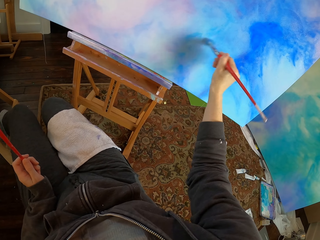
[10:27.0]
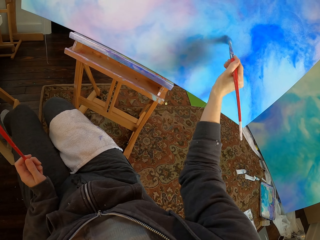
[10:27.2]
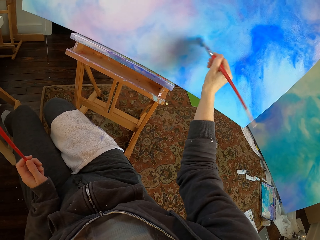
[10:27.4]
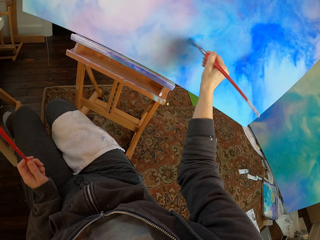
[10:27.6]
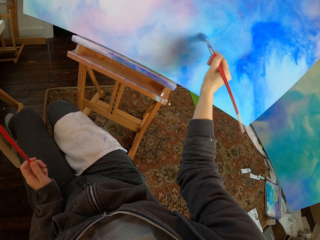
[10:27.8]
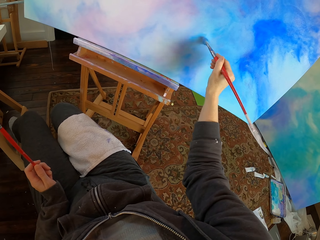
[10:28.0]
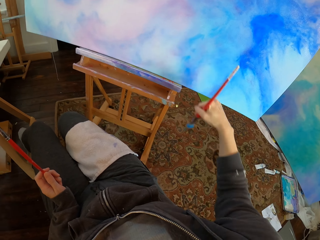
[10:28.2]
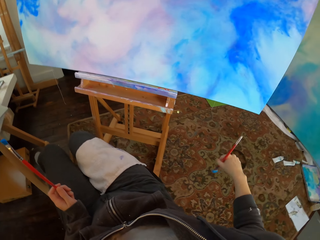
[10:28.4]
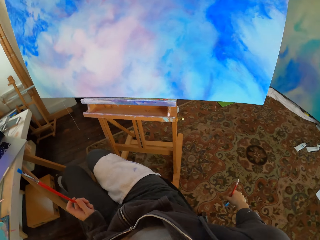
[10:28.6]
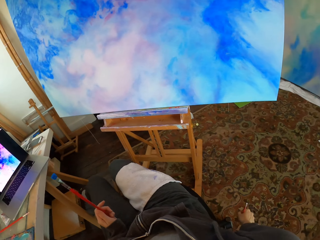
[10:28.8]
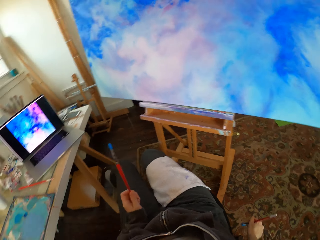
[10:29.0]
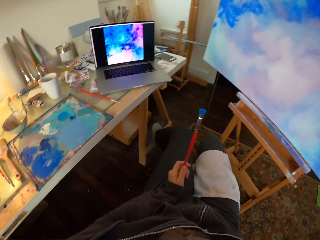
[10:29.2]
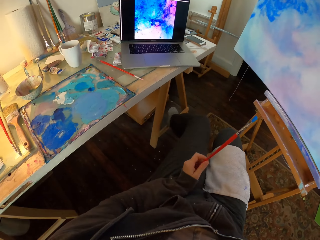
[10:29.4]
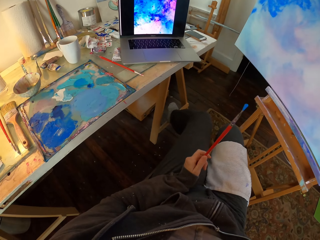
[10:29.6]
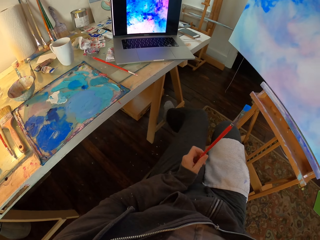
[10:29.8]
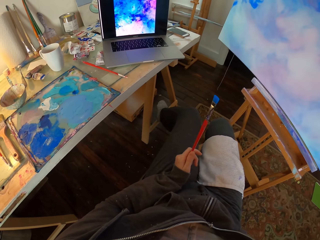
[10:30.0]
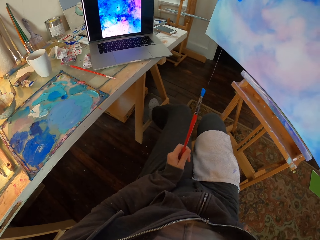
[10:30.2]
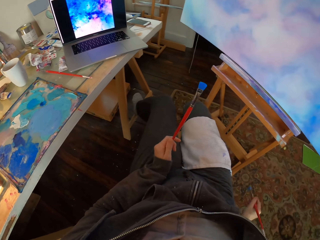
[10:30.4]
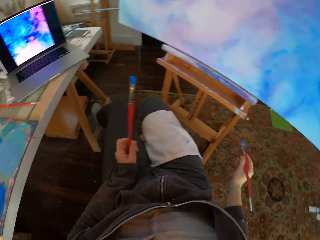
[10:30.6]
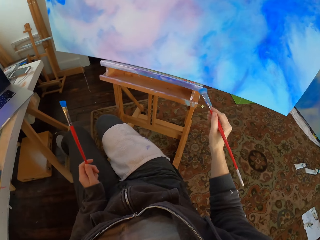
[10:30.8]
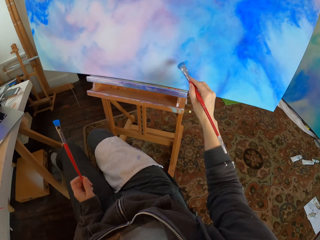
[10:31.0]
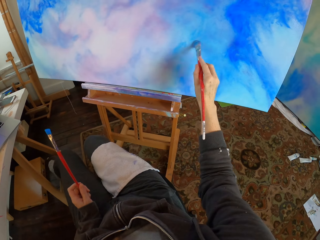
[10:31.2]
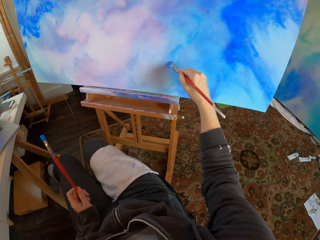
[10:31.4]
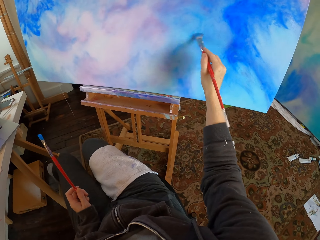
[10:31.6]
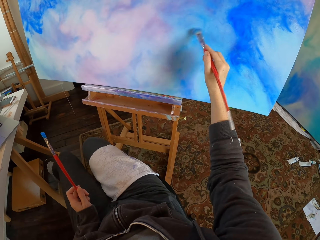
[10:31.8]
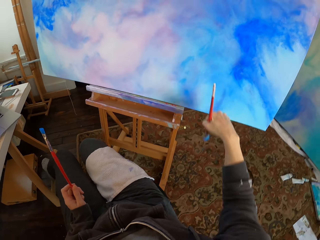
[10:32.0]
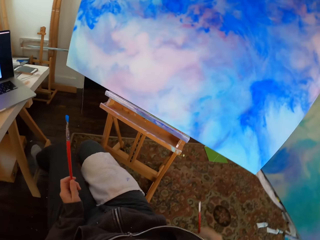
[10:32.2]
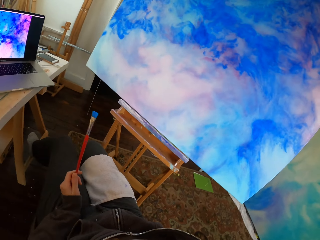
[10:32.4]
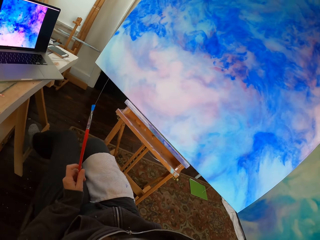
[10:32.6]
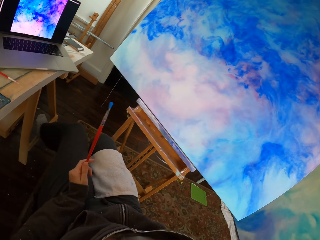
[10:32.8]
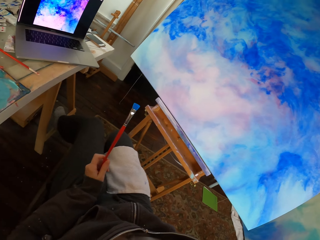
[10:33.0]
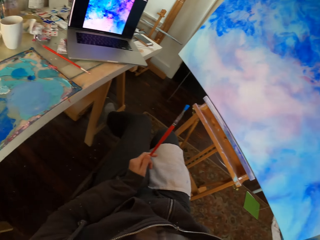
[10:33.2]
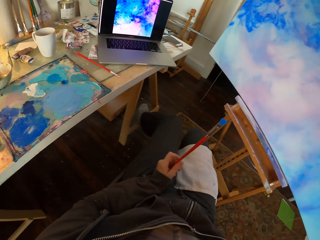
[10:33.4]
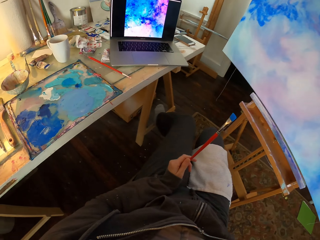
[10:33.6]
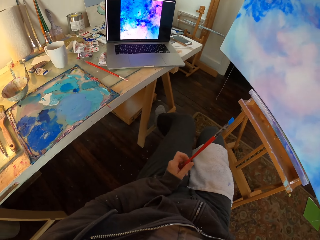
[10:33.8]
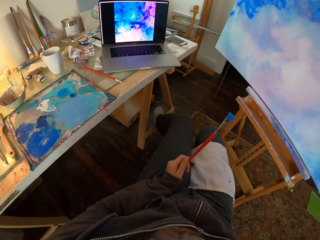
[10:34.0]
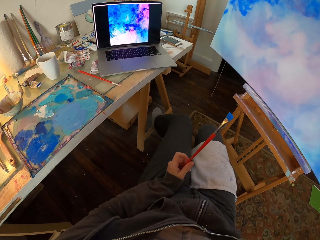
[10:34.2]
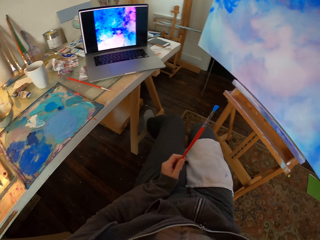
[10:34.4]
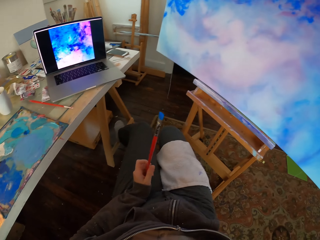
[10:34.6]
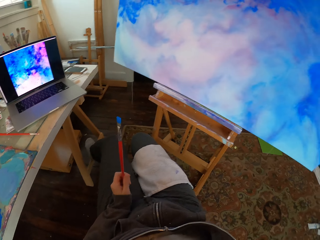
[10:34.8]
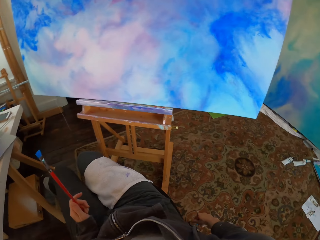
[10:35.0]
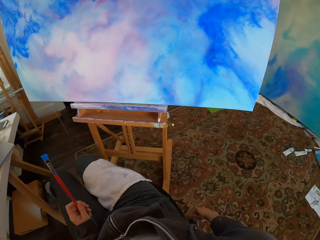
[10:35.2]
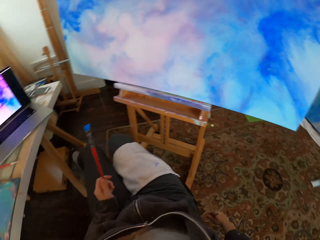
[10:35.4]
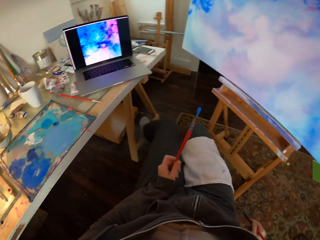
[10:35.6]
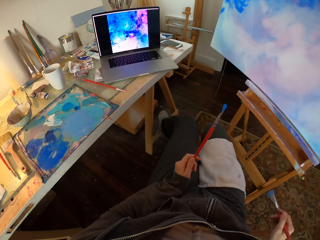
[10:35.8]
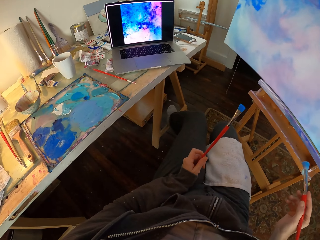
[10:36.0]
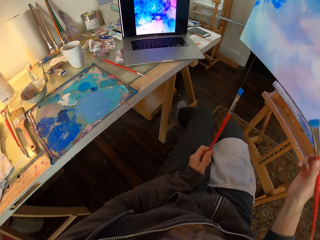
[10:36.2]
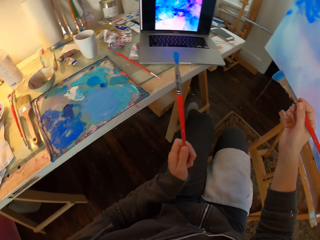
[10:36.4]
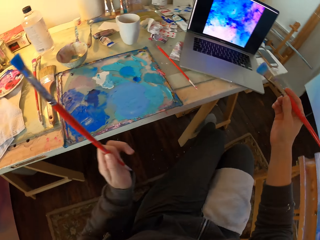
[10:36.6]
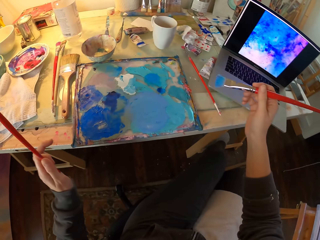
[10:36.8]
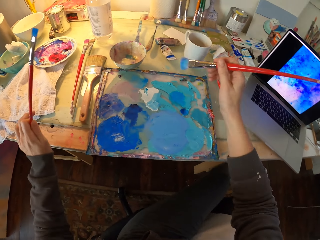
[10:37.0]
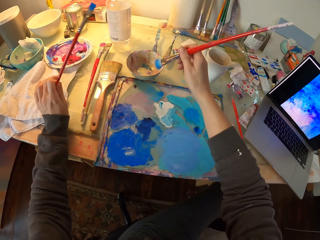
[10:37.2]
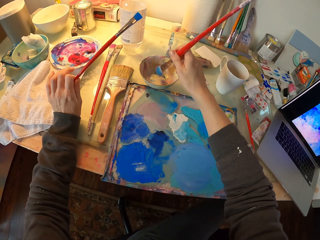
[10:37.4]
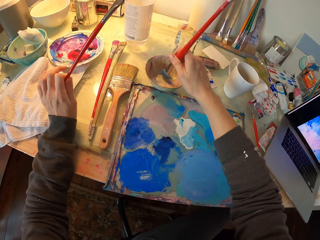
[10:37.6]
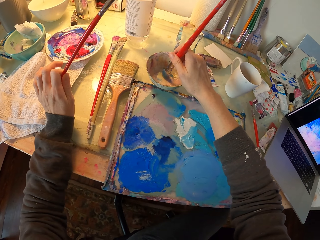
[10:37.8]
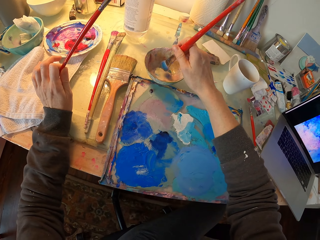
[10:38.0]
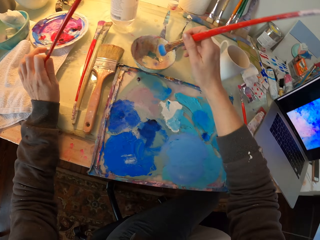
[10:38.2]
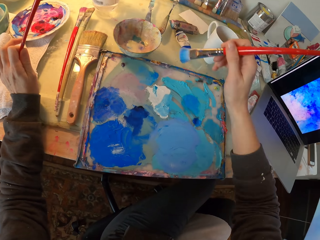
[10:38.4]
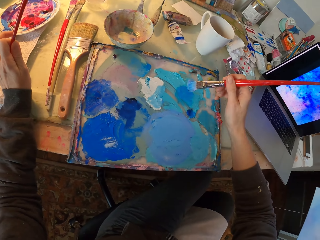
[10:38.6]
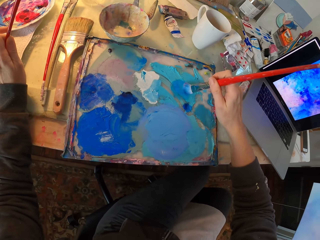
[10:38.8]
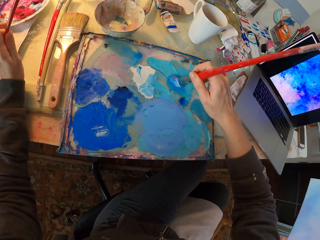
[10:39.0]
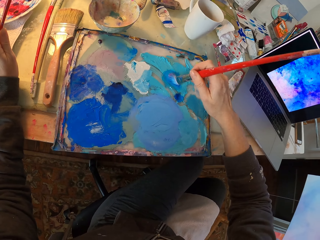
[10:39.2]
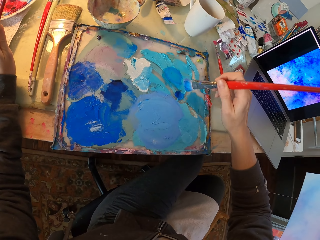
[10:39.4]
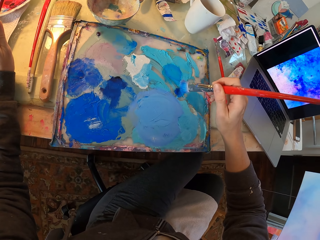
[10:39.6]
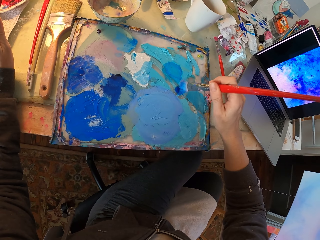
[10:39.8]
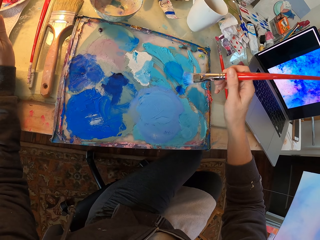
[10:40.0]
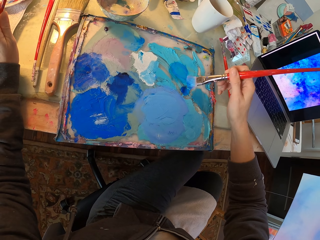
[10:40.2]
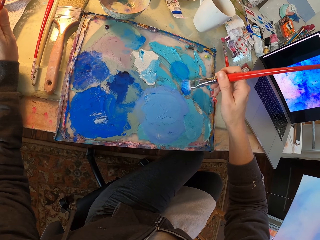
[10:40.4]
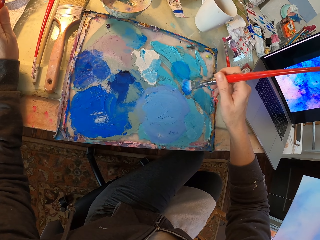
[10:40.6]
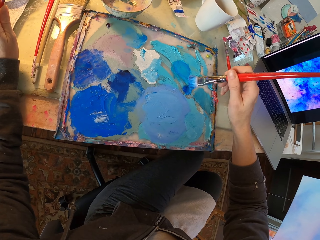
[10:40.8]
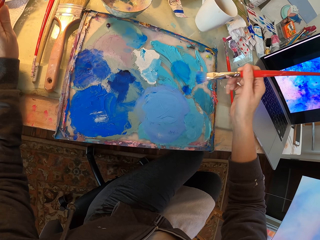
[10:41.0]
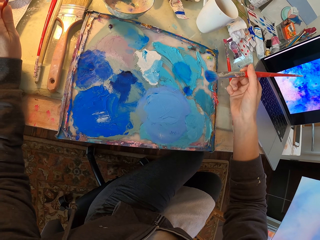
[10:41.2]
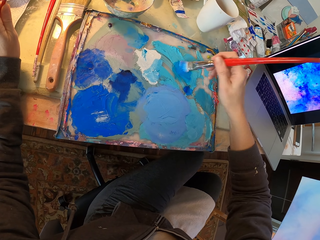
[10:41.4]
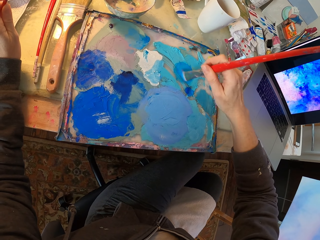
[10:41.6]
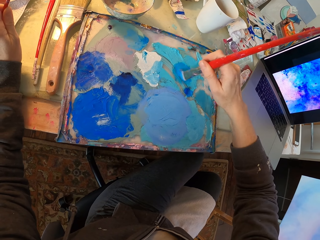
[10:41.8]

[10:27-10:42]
The camera wearer drops the painting brush. He paints the board. He drops his hand carrying the paint brush. He rotates the paint brush on the left hand. He lifts the paint brush. He dips the paint brush in the bowl. He puts the paint brush in the paint pallet. He dips the paint brush in a paint paste.

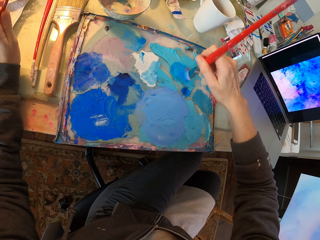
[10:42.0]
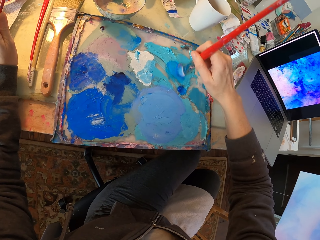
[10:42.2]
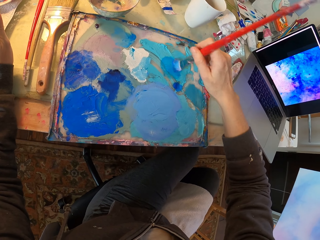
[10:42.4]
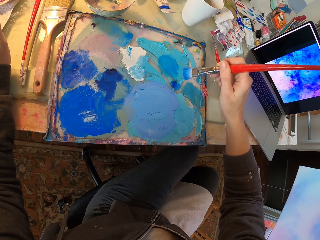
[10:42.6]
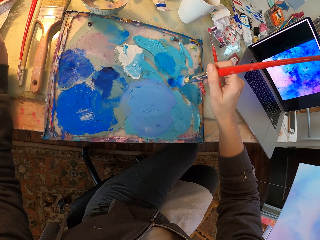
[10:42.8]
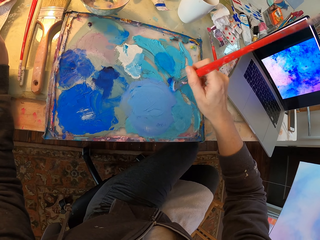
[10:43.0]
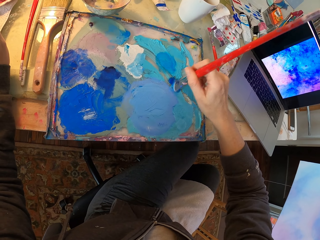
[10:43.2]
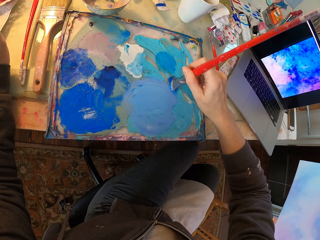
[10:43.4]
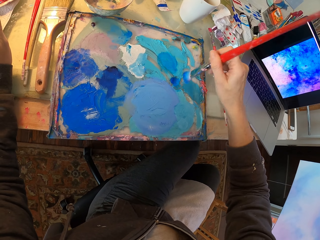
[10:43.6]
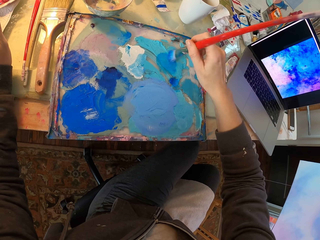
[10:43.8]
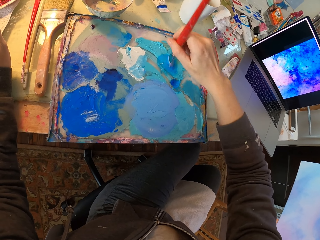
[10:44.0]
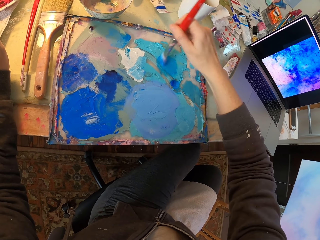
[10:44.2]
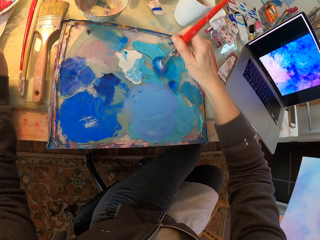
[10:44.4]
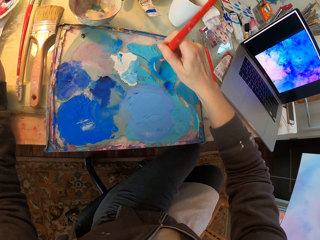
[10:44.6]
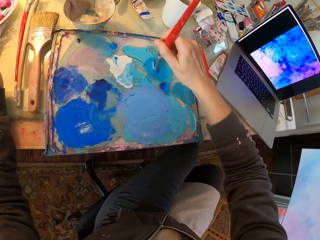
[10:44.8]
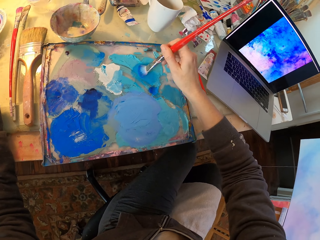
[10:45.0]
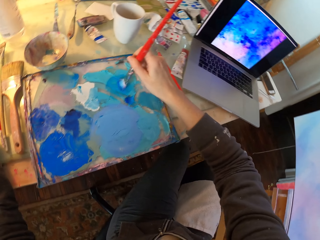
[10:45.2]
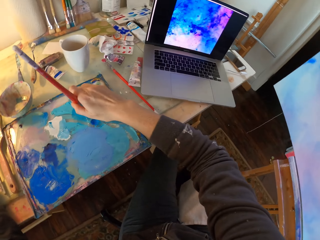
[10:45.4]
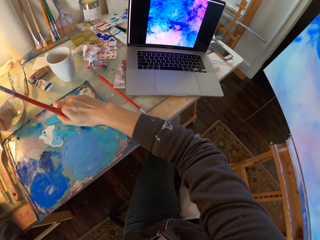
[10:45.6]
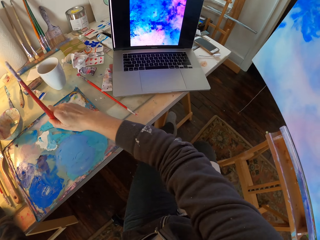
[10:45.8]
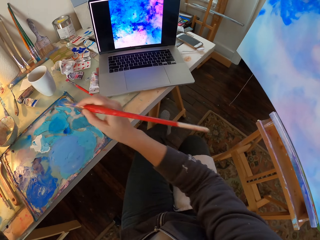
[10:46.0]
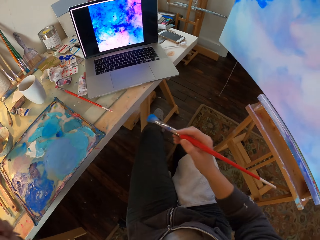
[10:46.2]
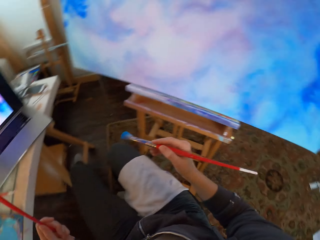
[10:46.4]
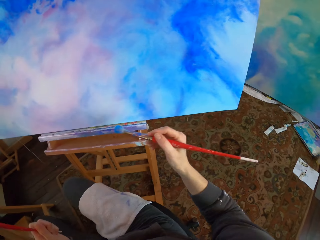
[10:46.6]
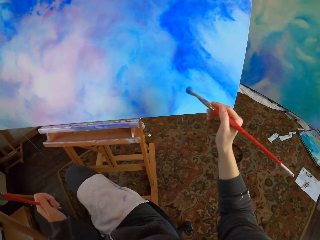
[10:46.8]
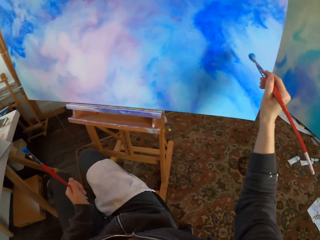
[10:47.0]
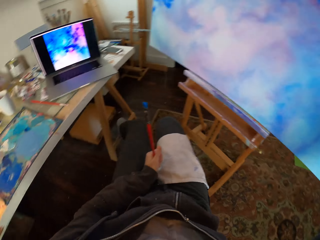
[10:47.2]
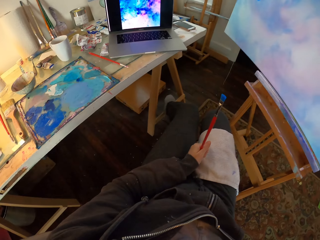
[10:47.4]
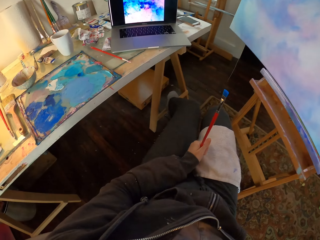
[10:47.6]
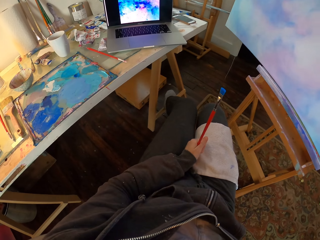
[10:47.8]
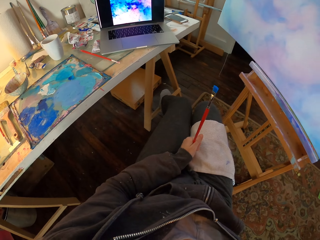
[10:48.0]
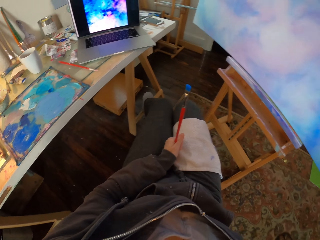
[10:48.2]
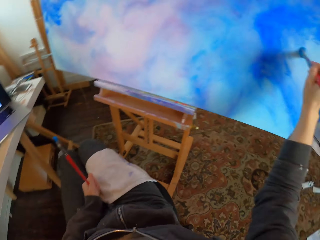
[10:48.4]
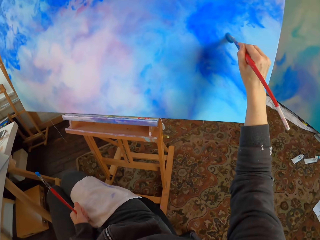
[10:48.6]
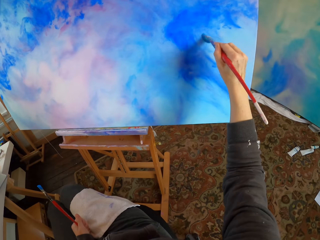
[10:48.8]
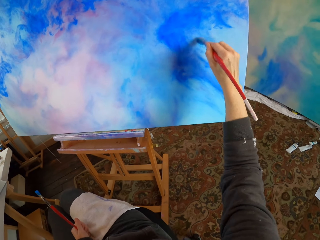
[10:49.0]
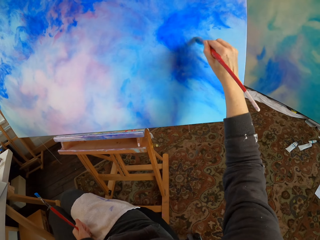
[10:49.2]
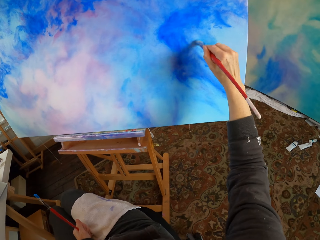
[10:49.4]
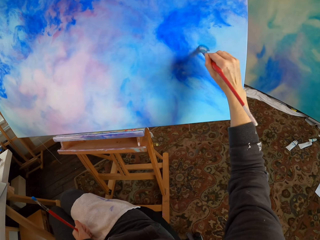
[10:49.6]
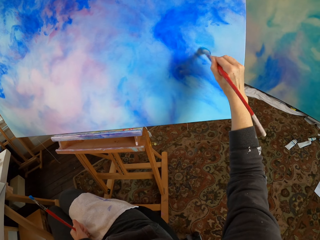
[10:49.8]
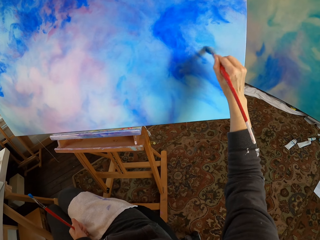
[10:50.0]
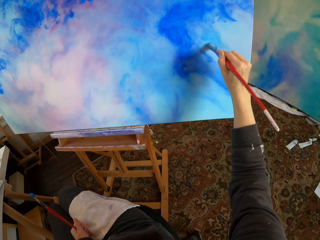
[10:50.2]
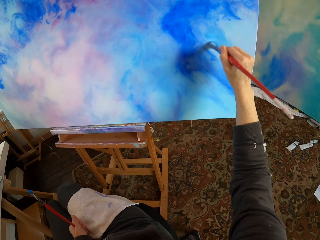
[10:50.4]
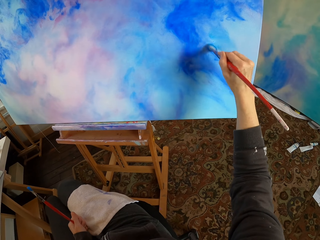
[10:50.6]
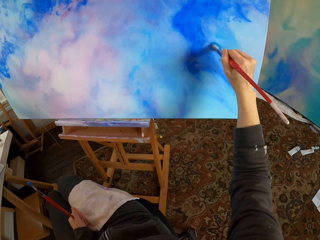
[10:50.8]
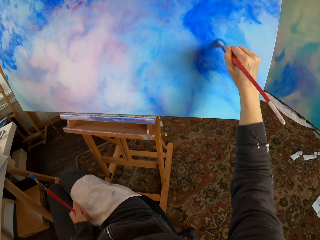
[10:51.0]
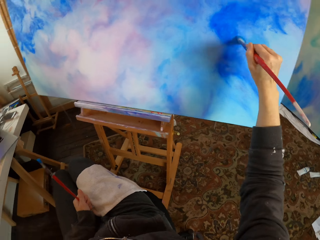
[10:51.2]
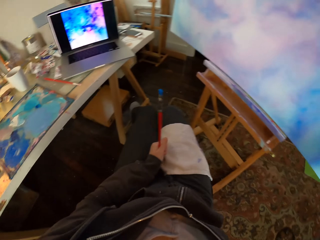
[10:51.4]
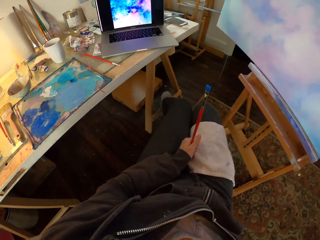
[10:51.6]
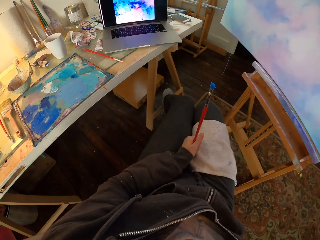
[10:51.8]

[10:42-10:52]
The camera wearer paints the board using the paint brush.
